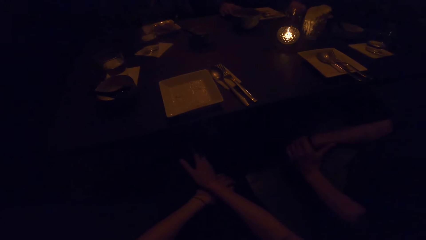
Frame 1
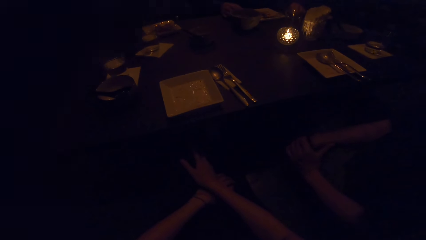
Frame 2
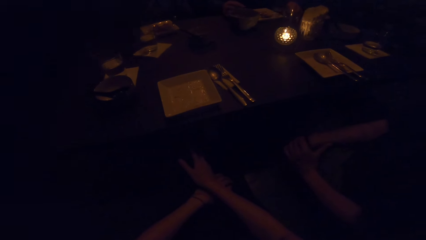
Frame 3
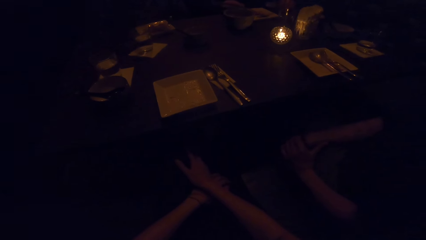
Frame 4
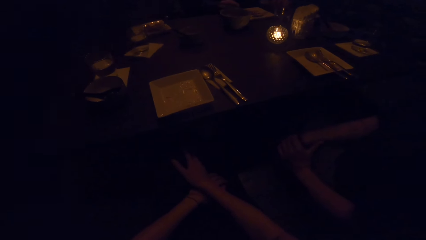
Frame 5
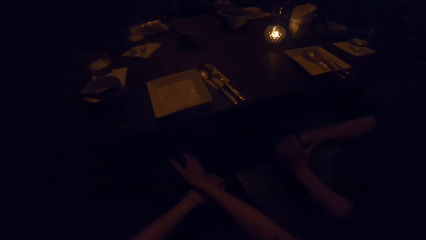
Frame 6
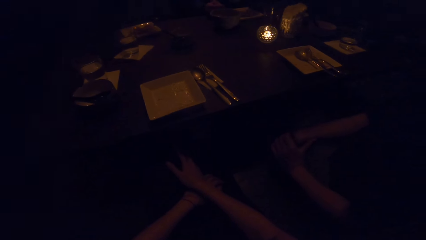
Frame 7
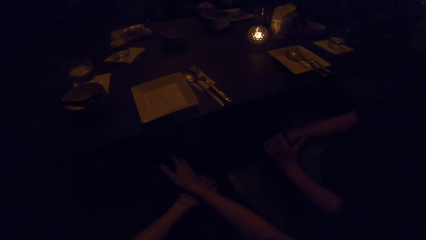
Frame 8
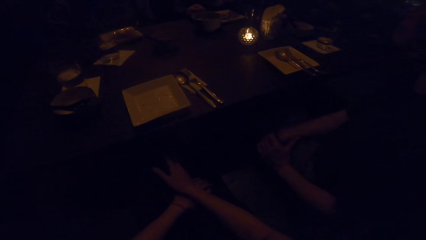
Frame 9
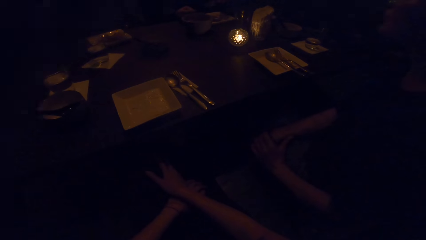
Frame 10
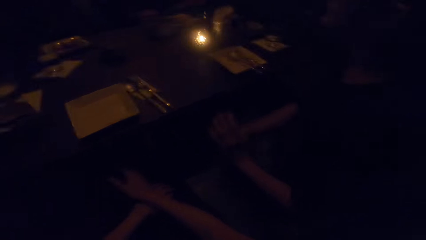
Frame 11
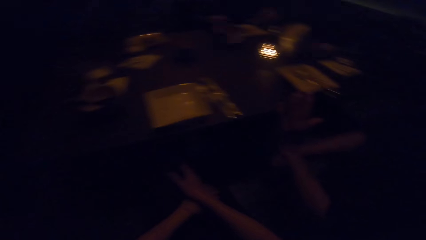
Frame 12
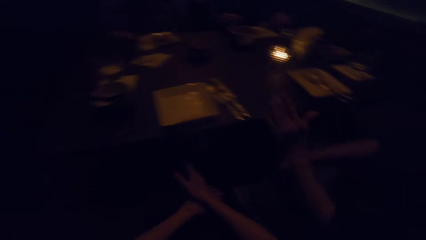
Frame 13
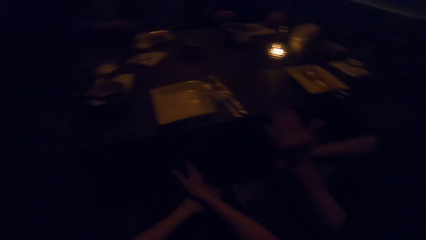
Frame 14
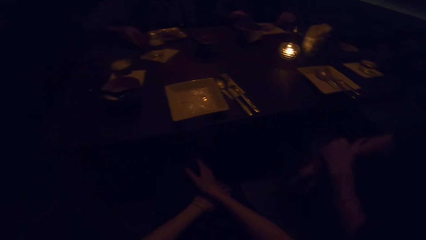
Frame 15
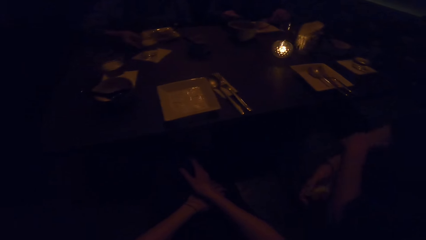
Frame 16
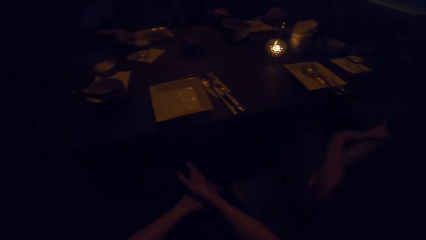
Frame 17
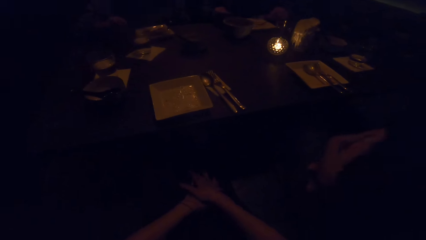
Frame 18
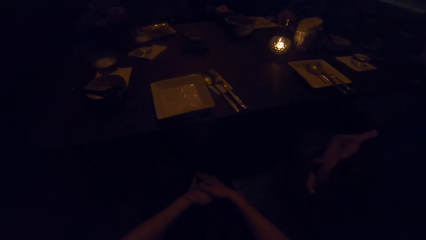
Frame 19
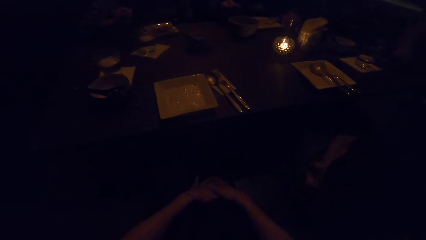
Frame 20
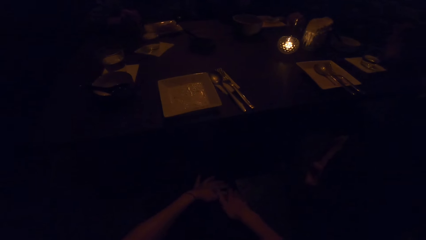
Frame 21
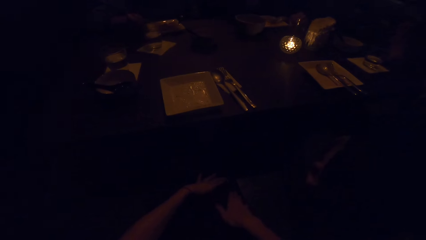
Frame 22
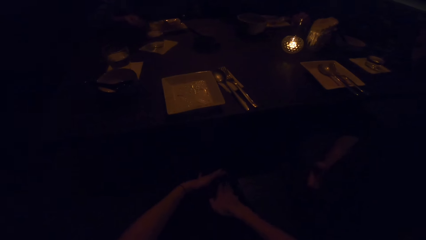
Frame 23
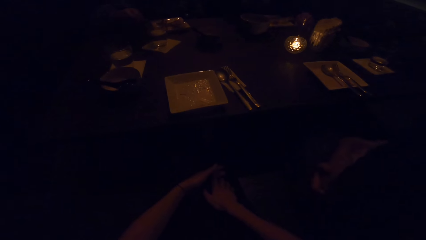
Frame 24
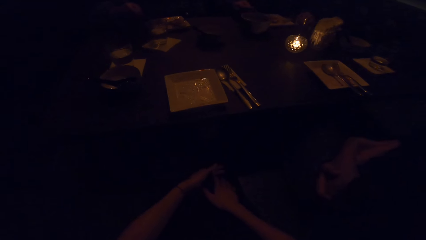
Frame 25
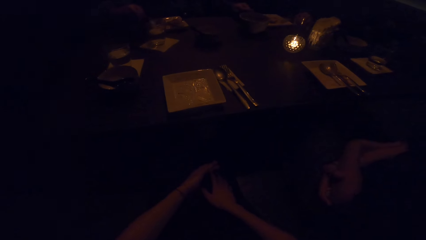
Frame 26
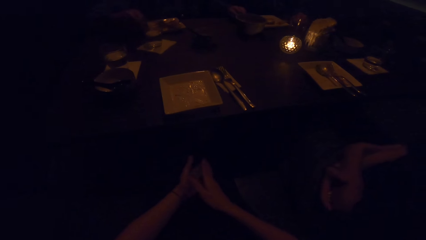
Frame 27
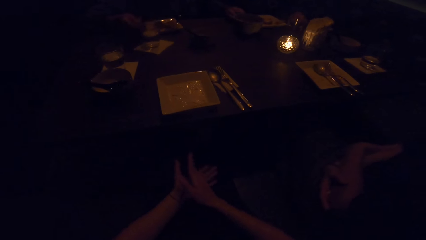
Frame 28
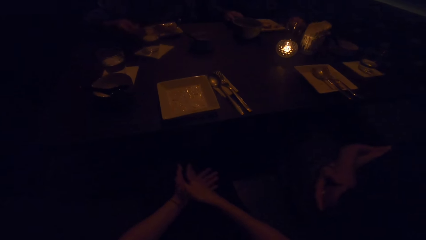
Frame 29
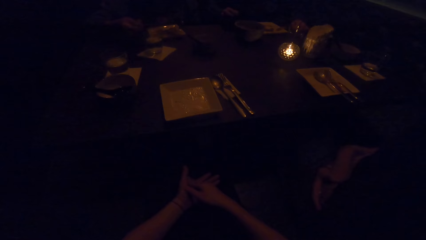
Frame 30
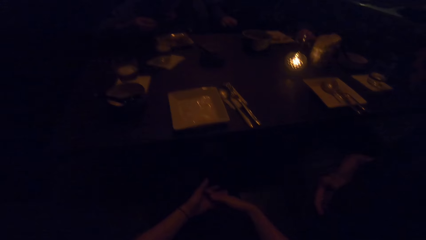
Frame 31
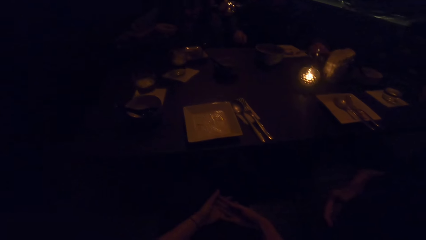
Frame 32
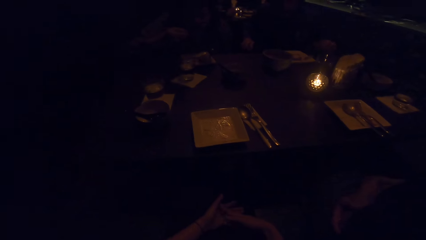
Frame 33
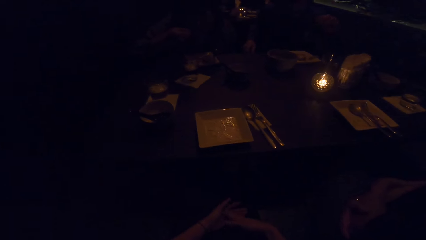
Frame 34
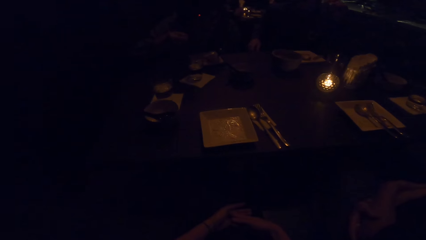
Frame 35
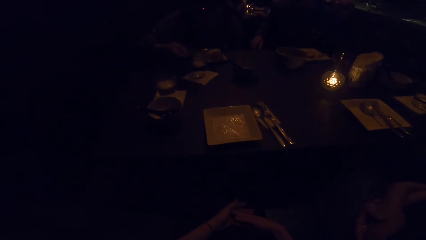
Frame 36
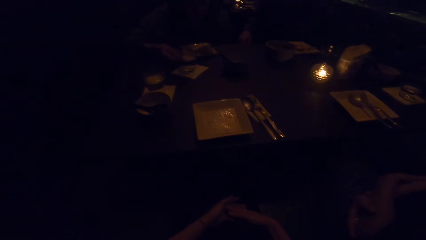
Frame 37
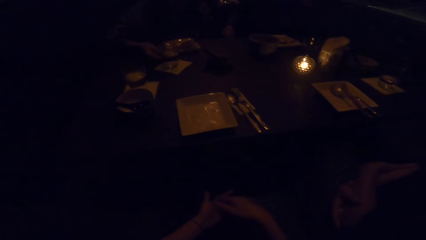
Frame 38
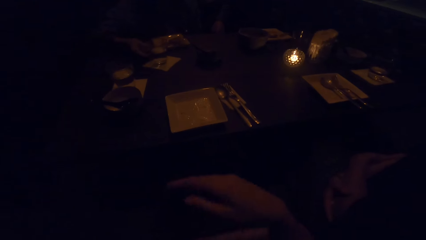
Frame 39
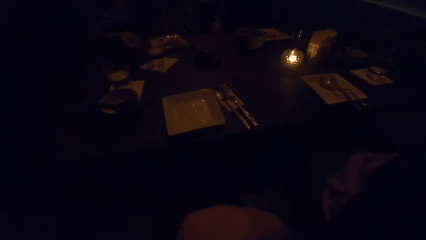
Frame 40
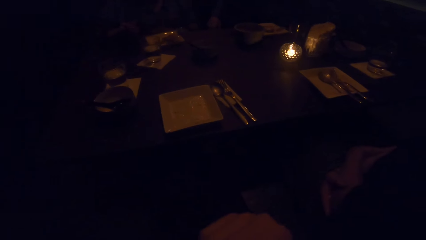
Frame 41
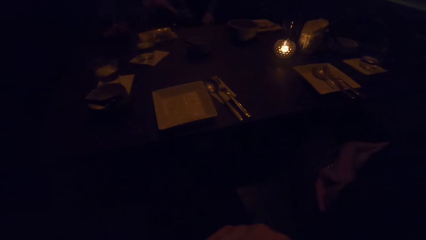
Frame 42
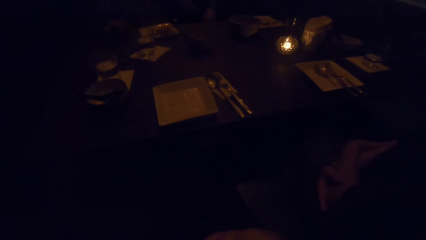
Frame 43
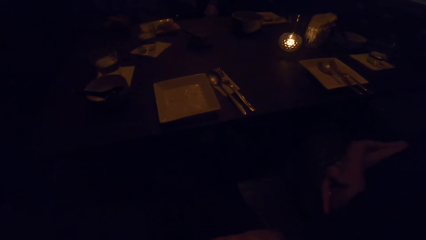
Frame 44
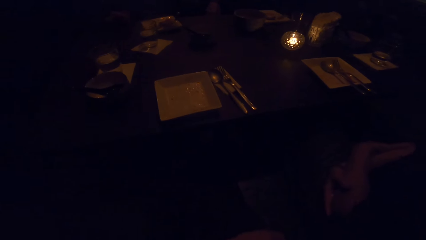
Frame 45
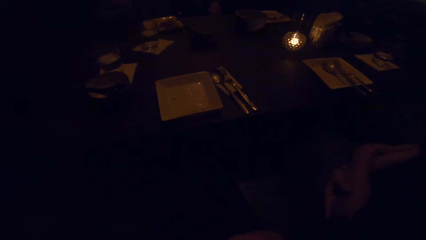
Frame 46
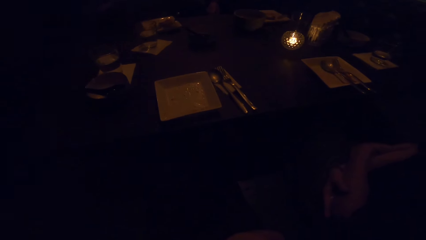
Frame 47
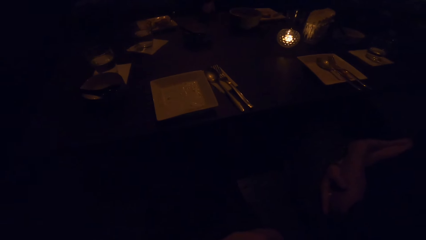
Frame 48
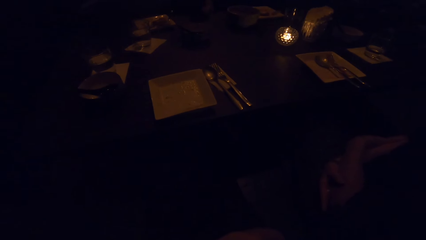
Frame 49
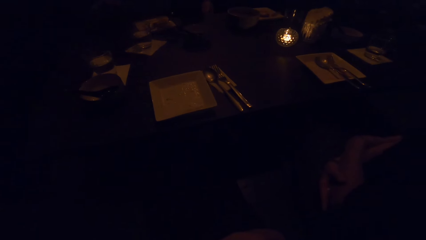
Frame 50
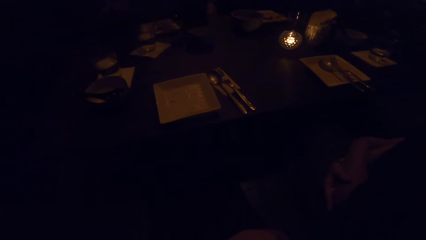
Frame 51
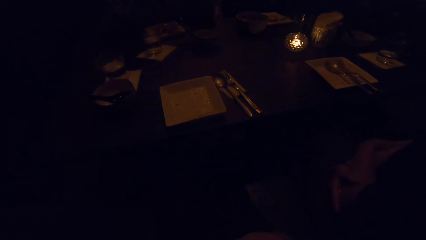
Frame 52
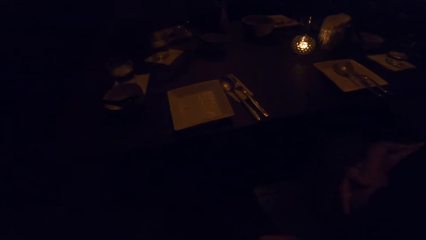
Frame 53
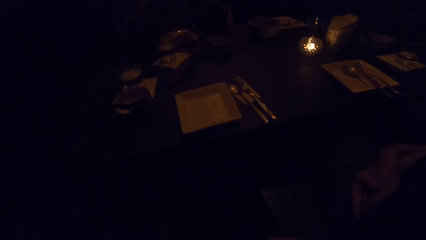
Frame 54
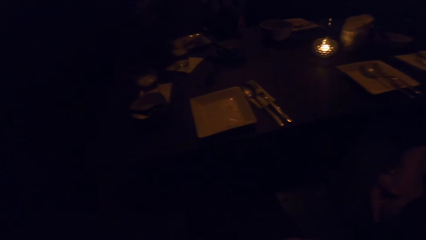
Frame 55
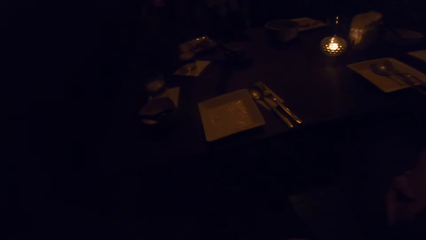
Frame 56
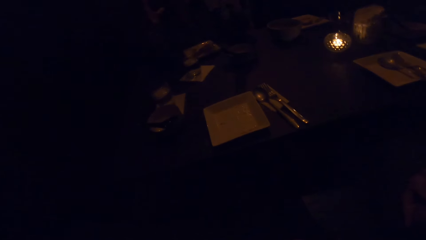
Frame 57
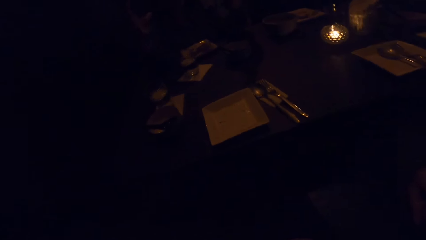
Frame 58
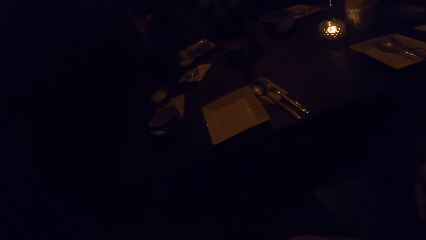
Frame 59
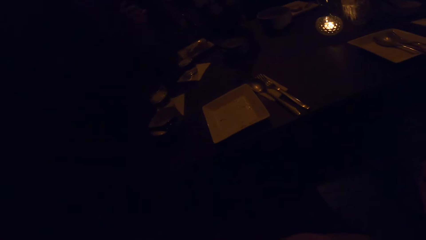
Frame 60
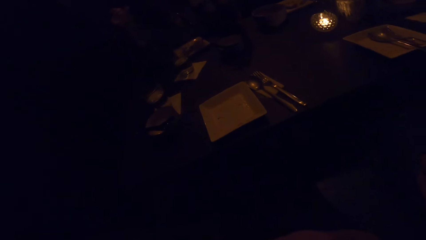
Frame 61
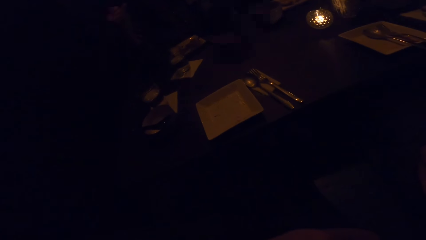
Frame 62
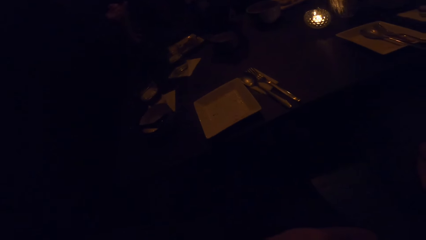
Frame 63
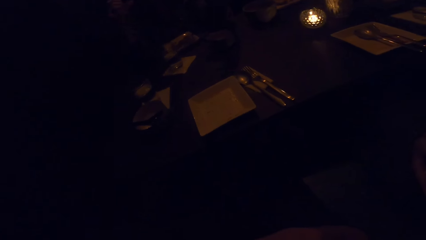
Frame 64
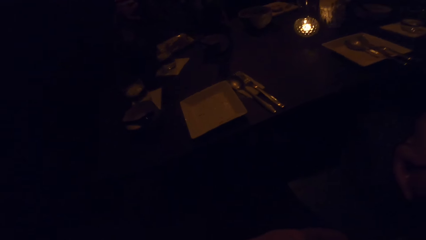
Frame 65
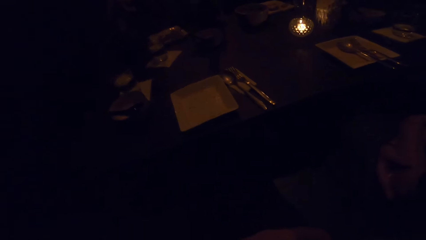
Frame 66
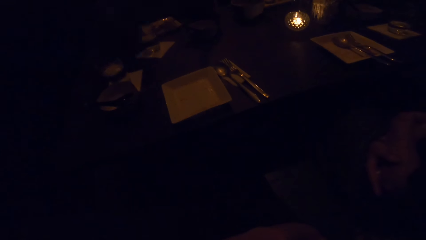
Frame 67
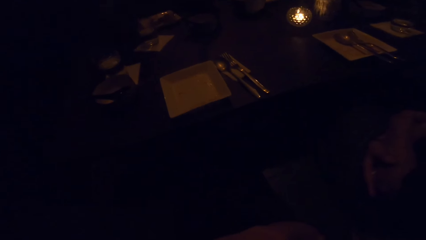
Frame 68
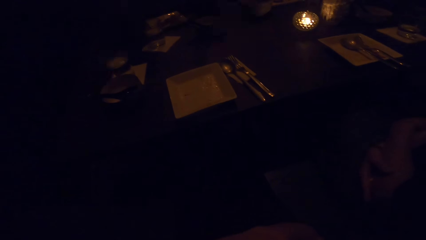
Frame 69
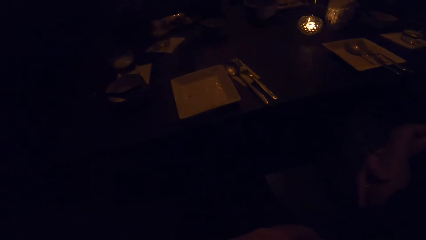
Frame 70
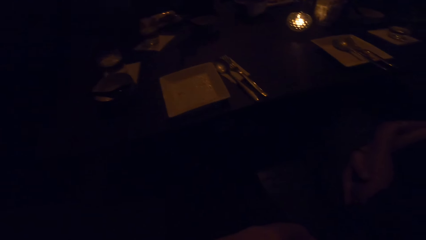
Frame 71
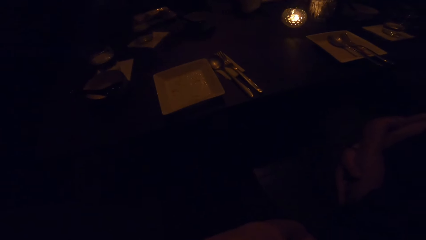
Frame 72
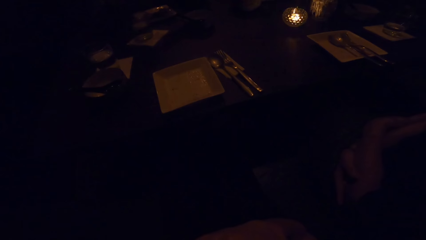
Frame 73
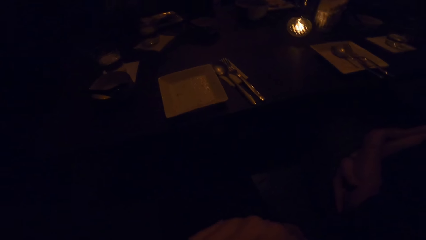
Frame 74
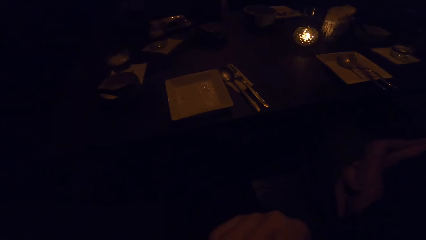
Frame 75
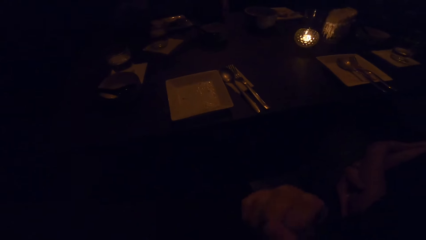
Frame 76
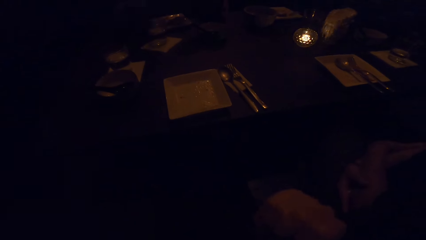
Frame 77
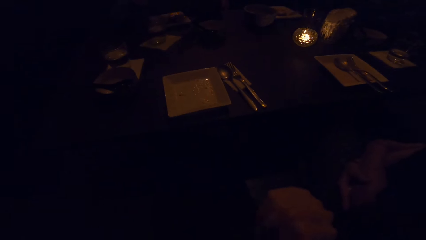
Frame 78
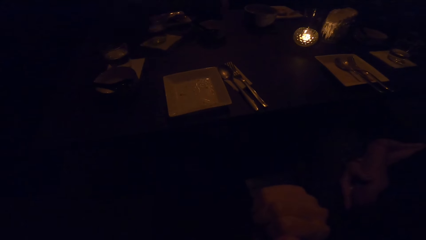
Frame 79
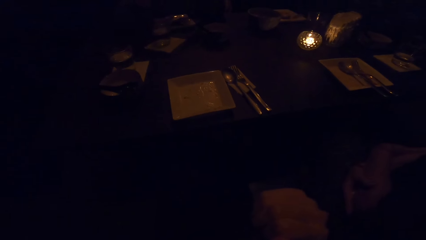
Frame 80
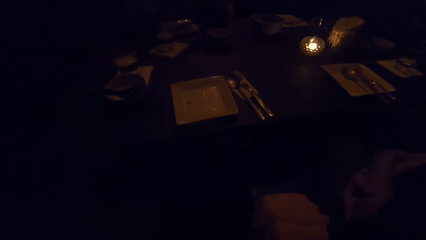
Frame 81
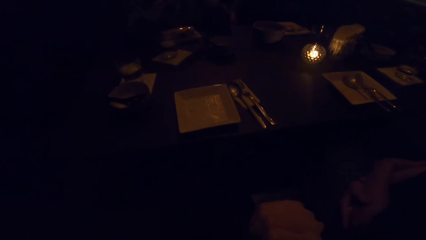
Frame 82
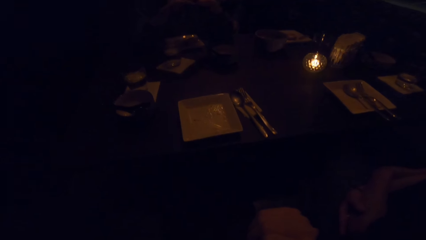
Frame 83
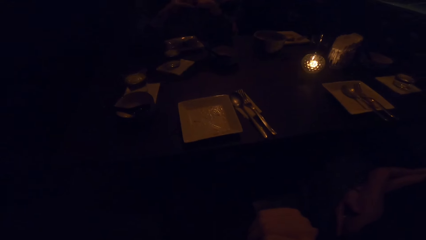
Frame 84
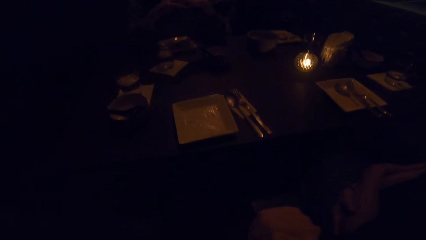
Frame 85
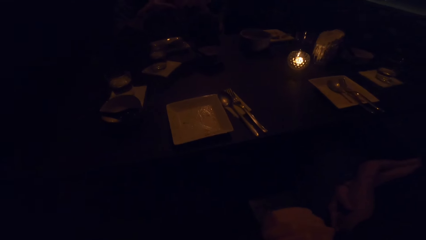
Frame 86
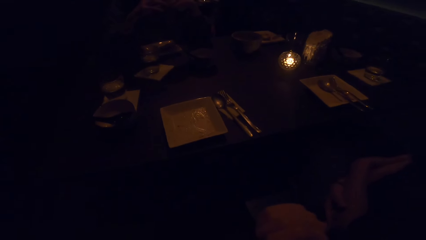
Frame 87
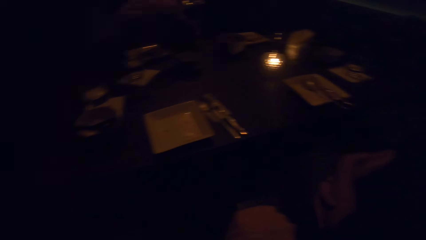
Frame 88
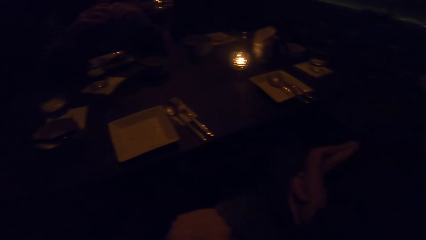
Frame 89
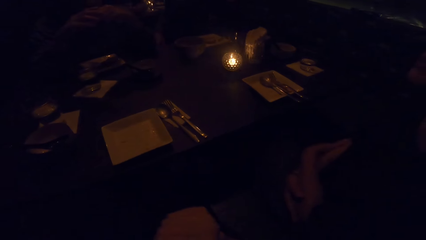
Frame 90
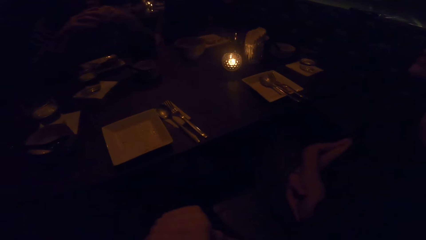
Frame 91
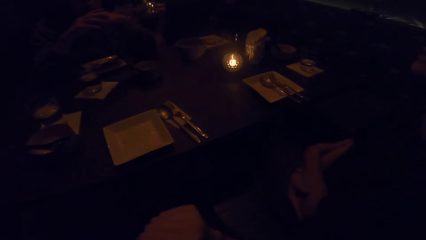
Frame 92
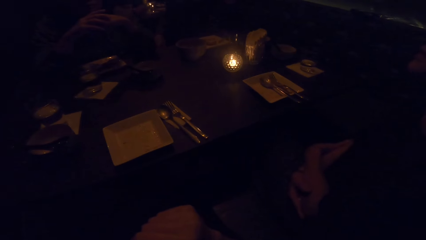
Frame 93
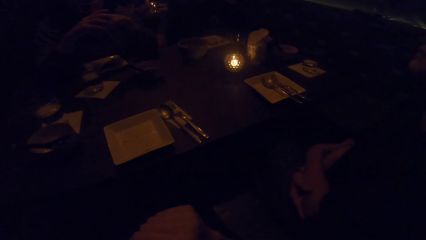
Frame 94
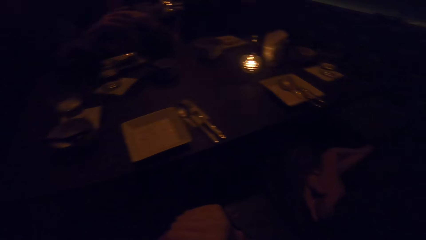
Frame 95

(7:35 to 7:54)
The man eats his meal. The camera wearer looks around.
